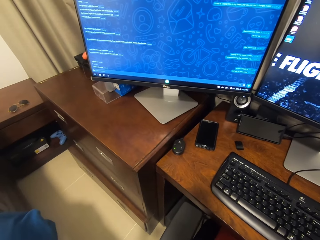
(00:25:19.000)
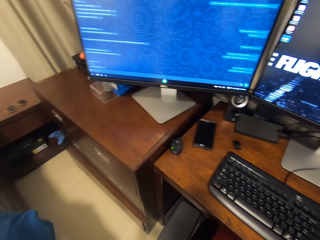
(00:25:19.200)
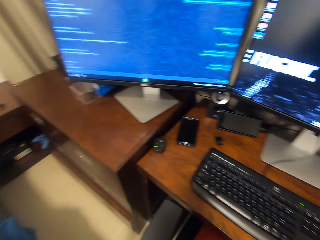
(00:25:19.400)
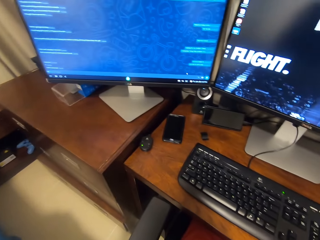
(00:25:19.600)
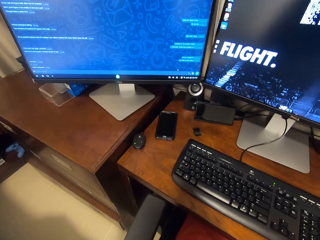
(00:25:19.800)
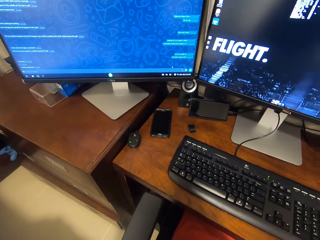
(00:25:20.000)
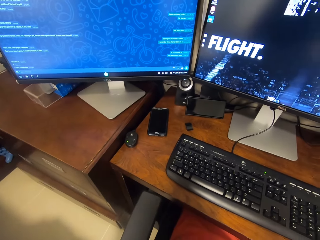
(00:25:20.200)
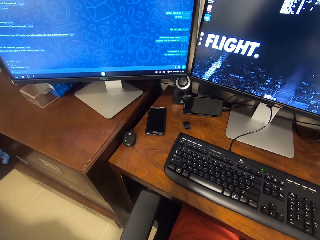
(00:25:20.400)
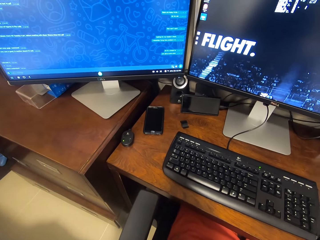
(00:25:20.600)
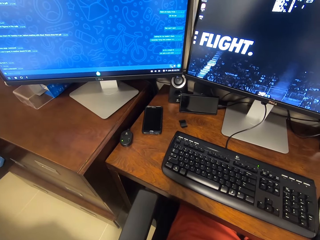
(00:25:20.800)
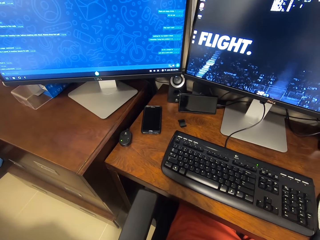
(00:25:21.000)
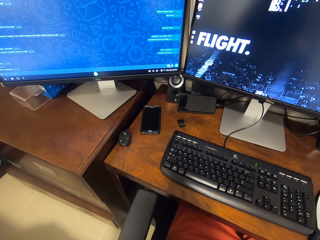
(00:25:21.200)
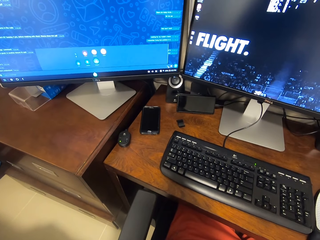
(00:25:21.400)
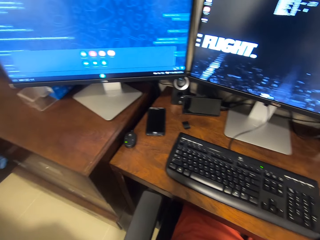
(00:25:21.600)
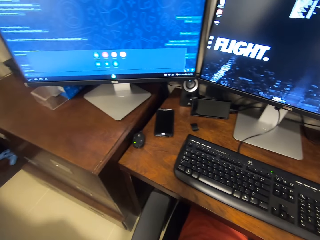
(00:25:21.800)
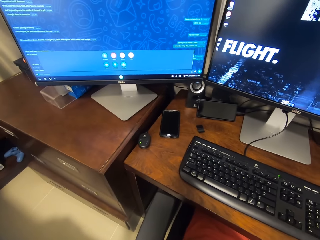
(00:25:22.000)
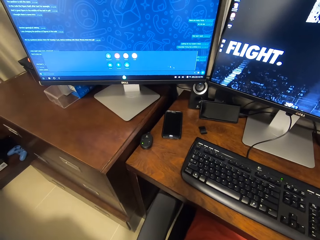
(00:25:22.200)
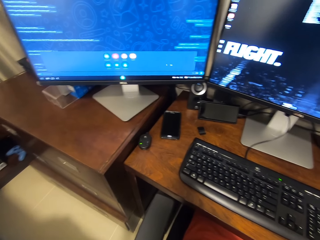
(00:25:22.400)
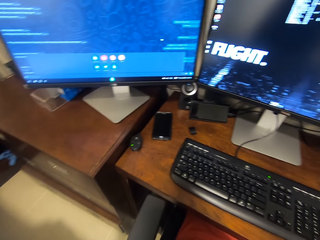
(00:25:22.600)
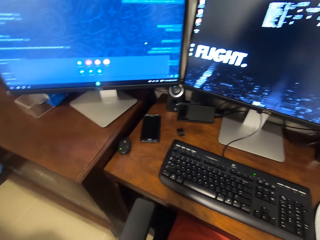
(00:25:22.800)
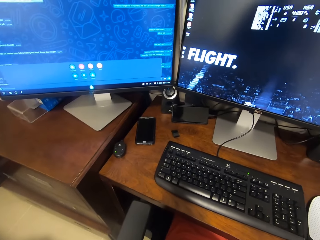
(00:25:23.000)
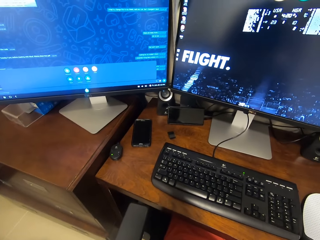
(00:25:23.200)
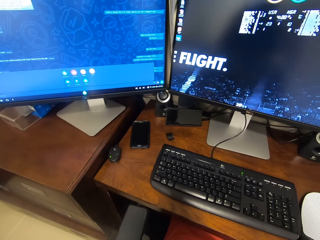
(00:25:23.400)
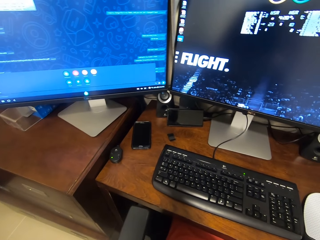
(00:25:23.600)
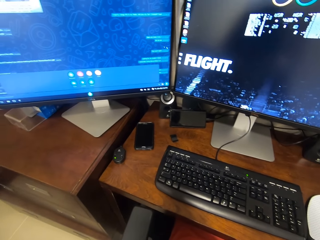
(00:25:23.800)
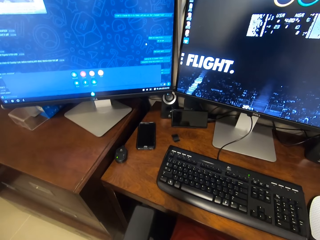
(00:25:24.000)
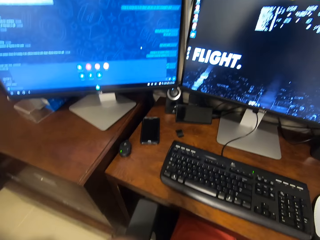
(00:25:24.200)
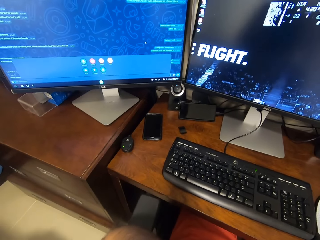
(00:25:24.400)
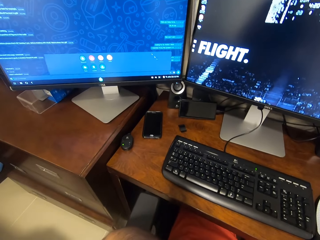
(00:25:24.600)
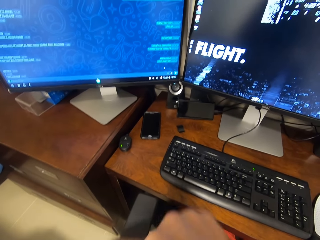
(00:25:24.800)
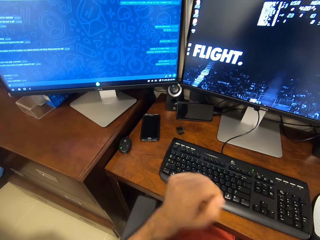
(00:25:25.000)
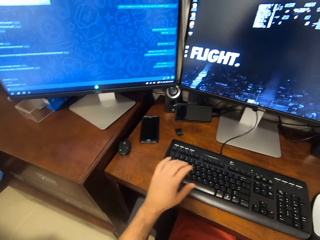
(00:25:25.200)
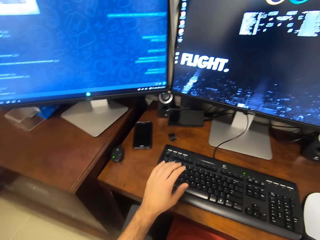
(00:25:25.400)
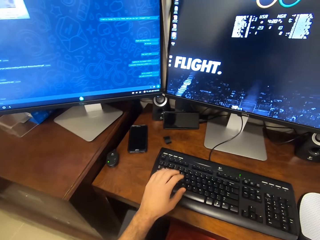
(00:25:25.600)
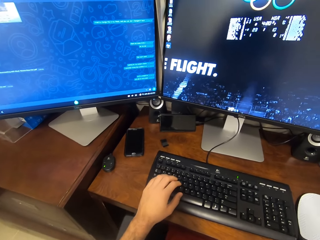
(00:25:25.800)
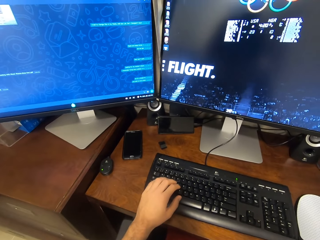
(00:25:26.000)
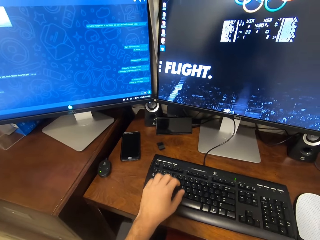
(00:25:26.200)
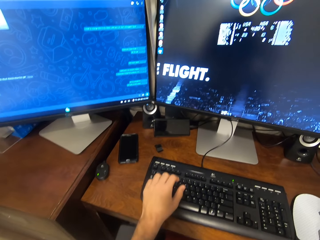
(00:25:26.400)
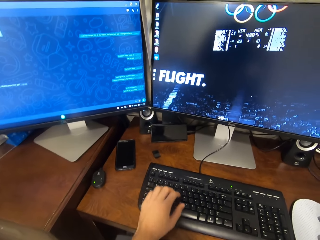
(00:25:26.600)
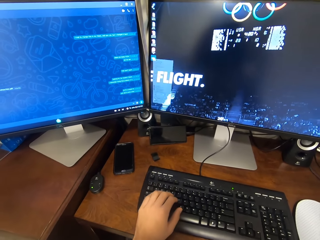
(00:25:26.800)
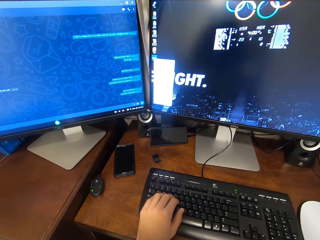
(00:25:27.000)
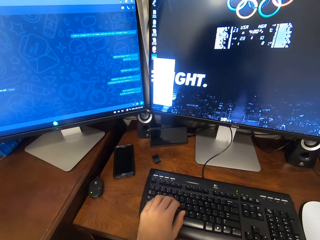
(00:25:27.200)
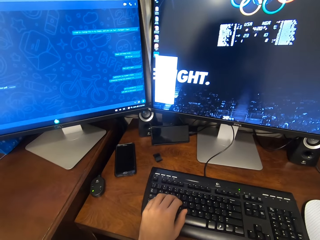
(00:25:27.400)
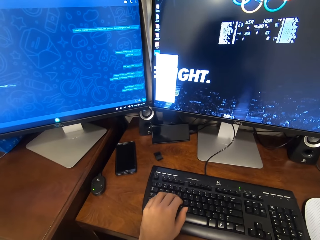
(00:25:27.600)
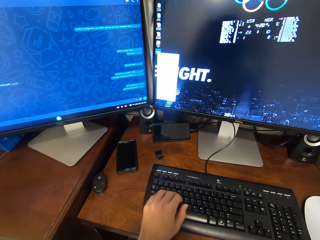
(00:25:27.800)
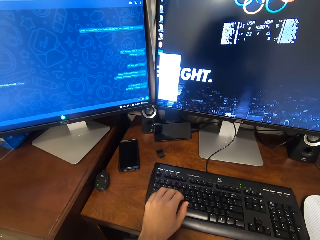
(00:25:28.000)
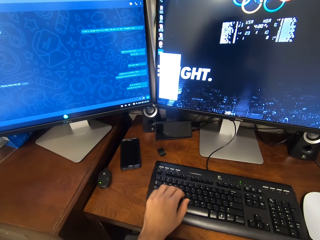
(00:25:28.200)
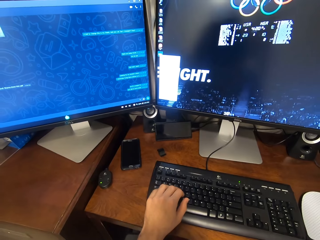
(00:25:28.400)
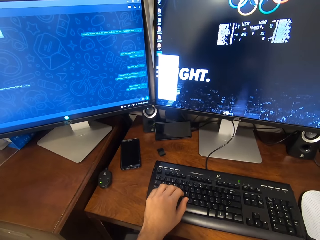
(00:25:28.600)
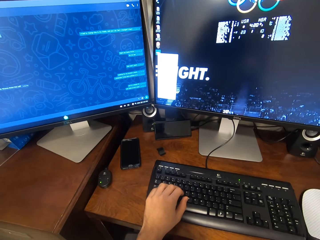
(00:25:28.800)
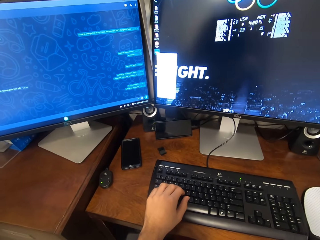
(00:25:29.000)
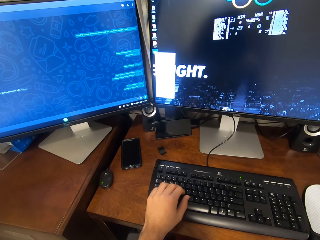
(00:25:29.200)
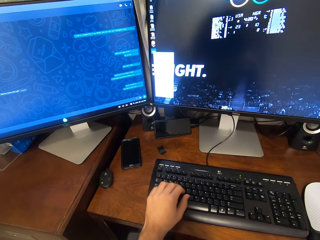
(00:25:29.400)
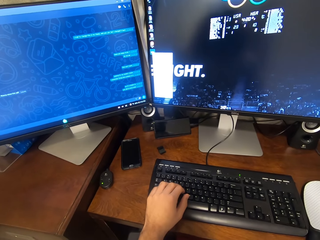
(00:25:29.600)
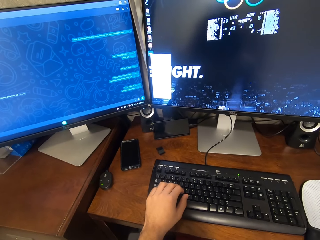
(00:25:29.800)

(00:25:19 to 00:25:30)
The camera wearer types on the keyboard attached to the desktop computer with his left hand. He clicks on the USB mouse attached to the desktop computer with his right hand.

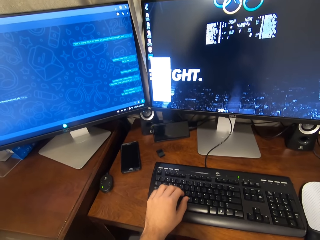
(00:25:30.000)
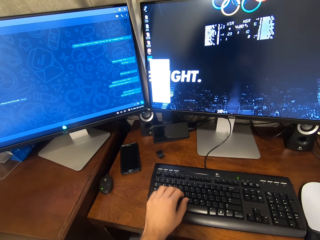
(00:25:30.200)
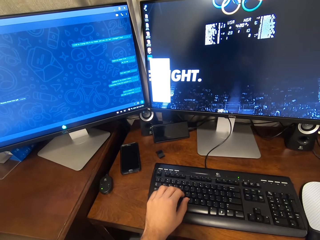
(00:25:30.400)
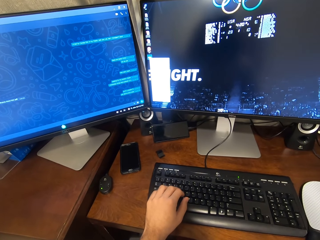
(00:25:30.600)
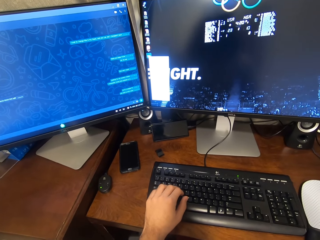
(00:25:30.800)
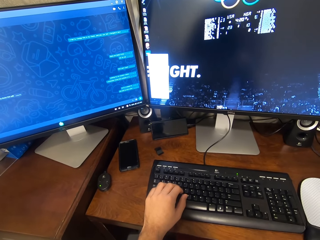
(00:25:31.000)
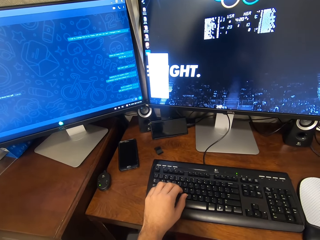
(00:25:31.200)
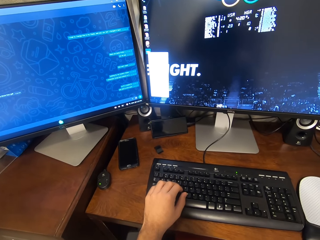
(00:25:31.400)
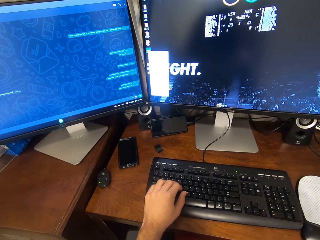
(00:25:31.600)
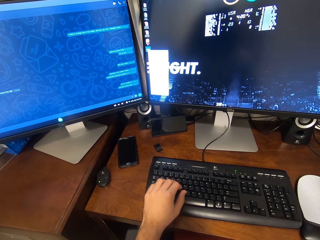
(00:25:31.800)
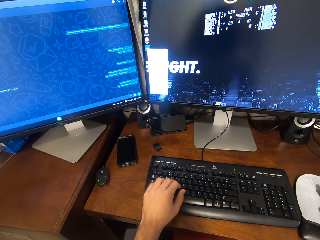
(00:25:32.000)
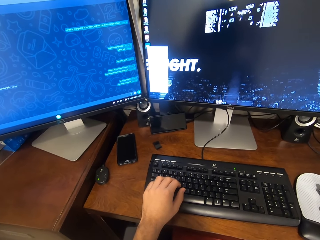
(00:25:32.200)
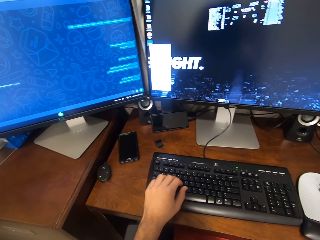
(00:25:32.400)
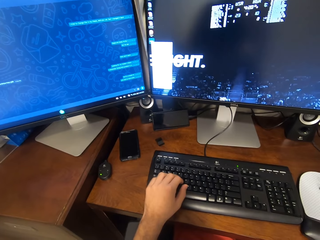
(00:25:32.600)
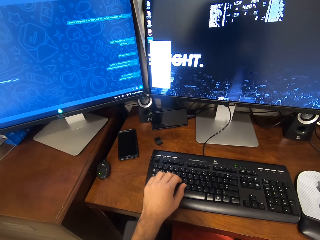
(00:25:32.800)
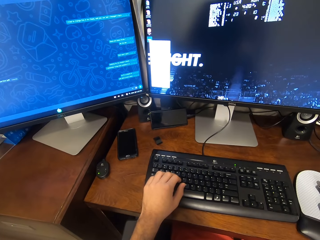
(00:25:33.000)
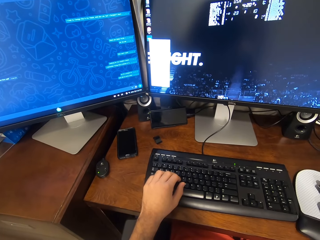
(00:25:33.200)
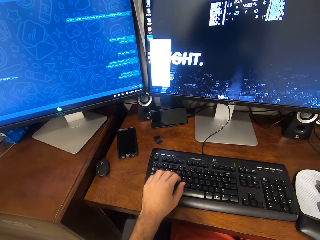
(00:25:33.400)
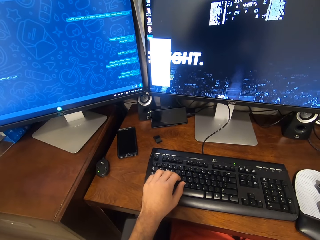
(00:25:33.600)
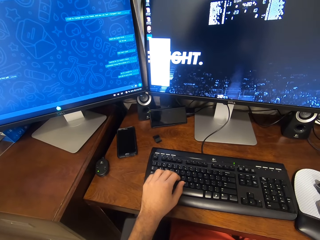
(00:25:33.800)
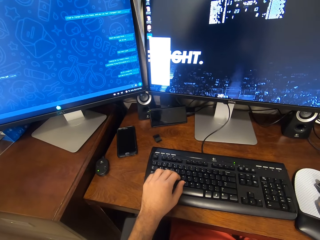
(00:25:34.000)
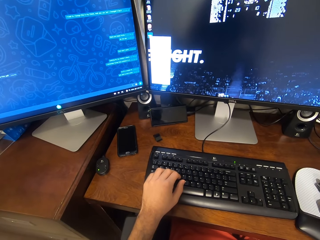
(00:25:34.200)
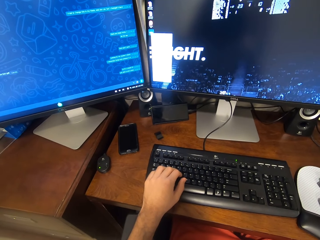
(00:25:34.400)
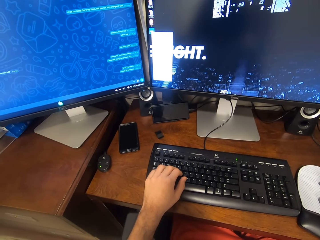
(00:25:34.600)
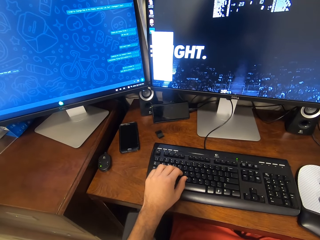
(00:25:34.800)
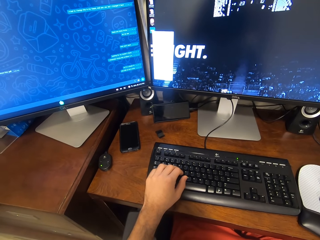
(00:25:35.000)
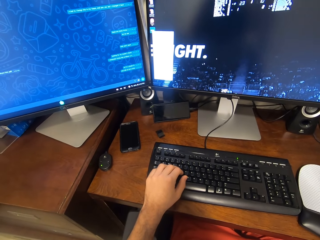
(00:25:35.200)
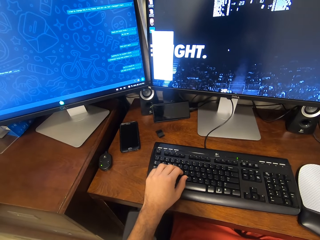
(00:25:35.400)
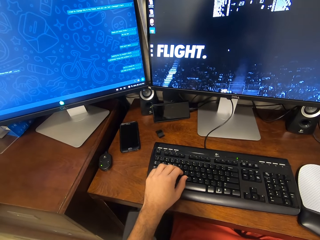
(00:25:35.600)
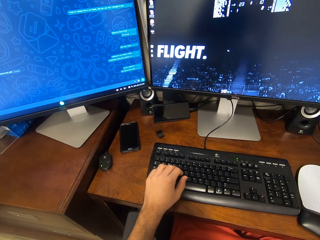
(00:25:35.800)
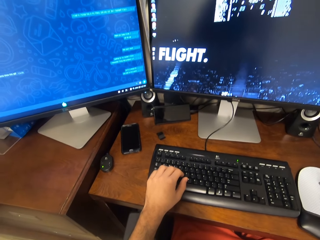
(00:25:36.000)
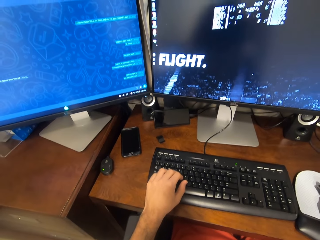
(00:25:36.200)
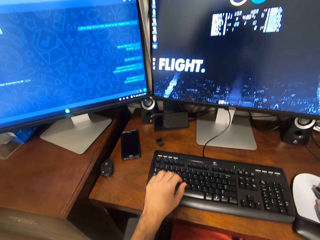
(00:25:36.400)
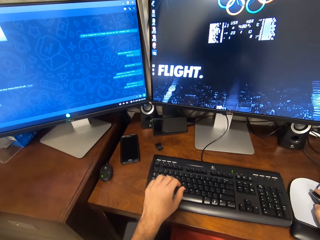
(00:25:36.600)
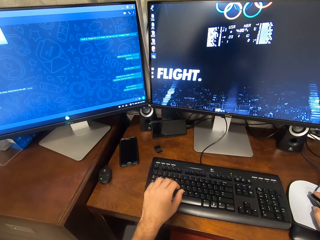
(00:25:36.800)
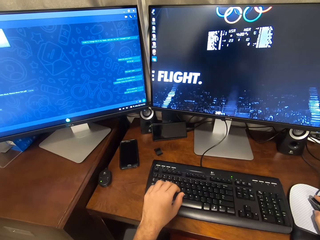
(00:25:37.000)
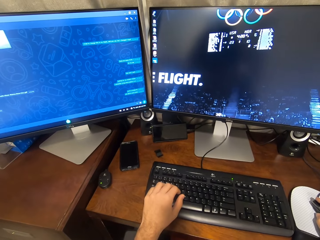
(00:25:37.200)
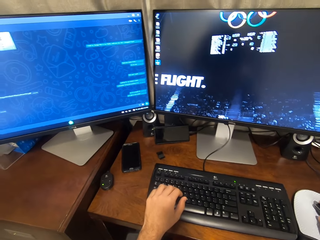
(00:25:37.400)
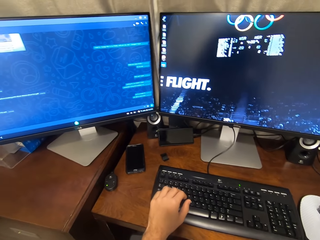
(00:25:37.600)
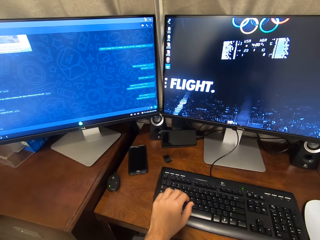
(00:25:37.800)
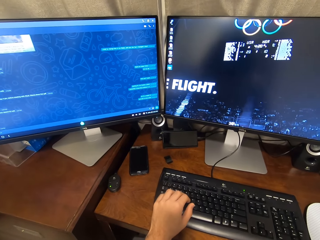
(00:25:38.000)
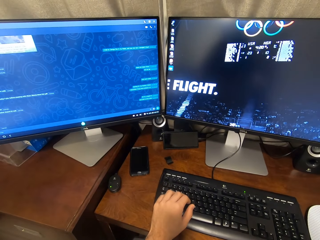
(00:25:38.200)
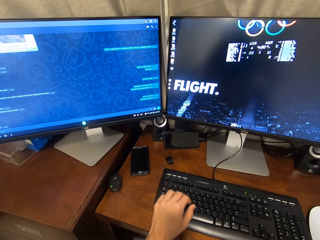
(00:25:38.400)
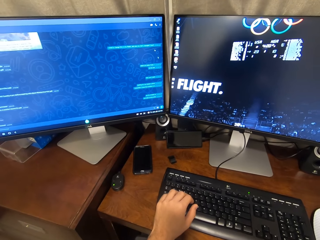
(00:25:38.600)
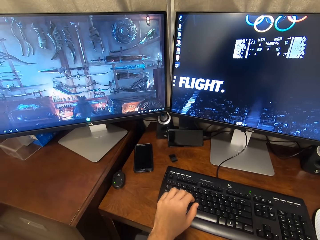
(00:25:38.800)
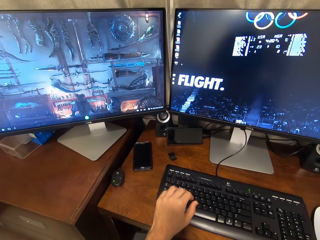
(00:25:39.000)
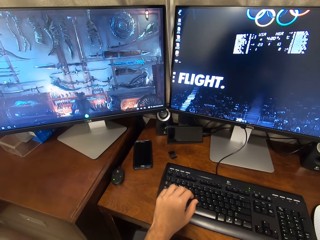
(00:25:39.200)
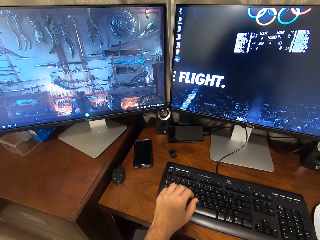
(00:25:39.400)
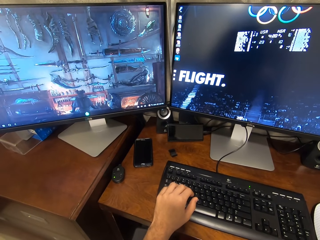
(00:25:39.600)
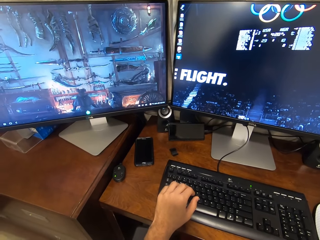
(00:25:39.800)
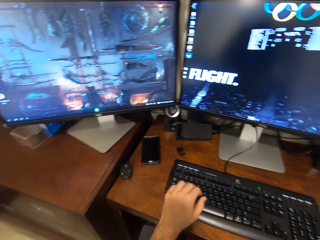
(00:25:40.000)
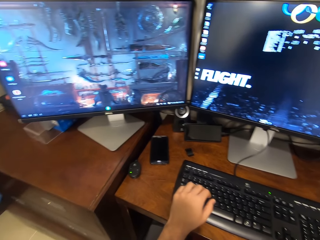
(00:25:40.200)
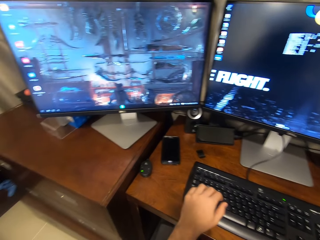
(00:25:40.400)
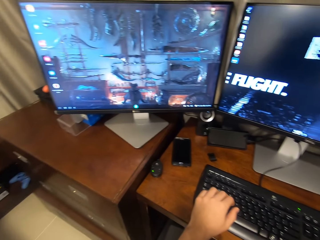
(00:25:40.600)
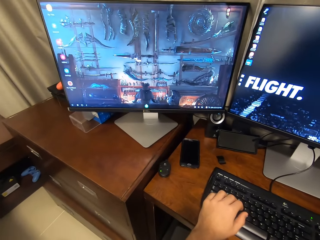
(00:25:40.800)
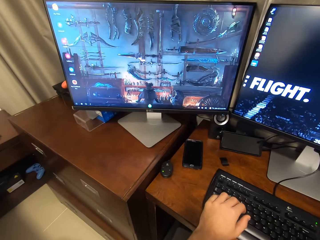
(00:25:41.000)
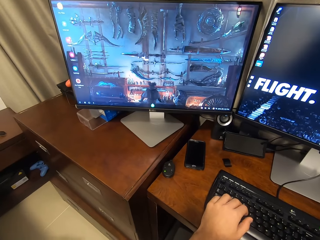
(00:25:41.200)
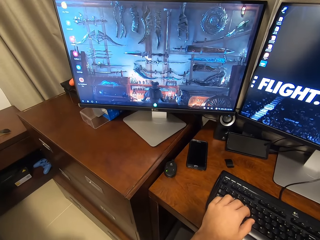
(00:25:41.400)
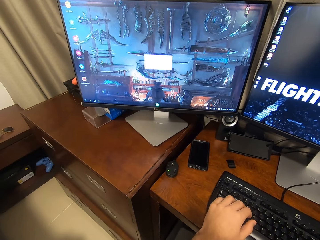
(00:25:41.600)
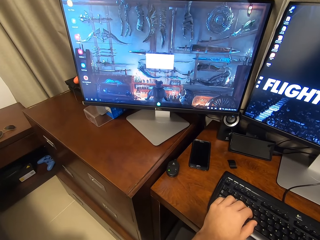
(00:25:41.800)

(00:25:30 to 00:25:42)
The camera wearer looks at the computer. They scroll the computer.
